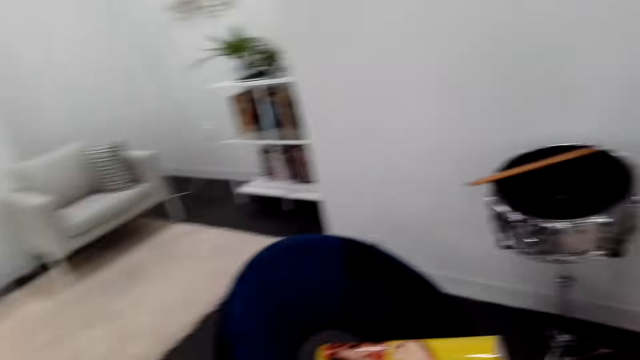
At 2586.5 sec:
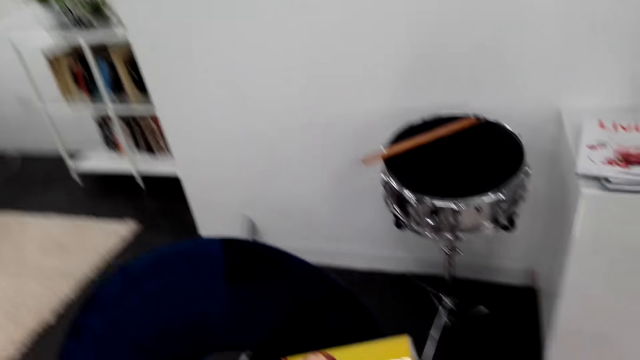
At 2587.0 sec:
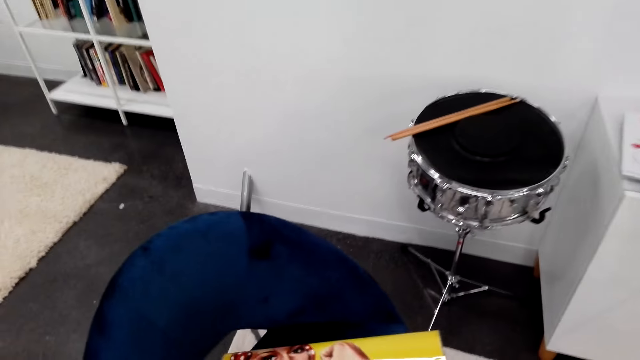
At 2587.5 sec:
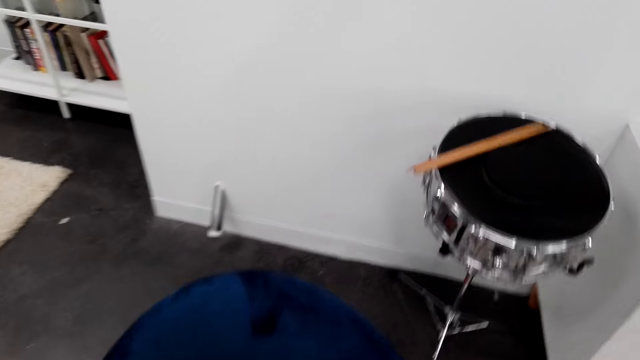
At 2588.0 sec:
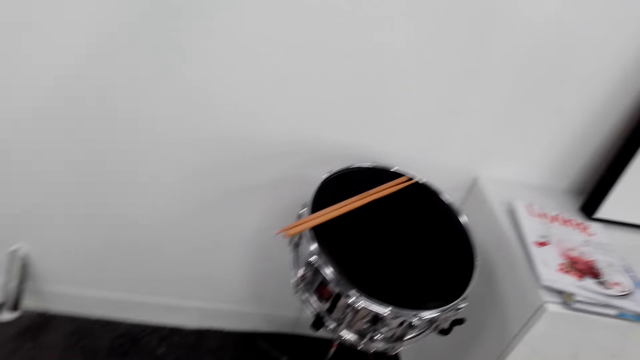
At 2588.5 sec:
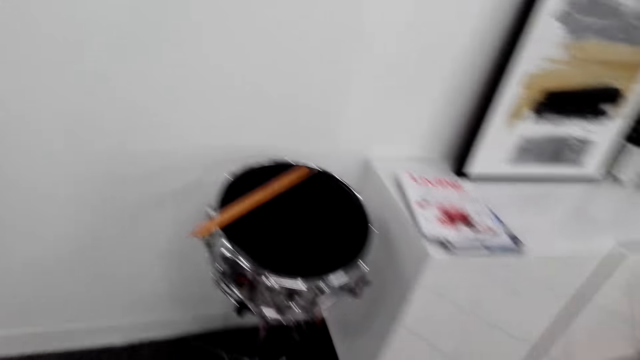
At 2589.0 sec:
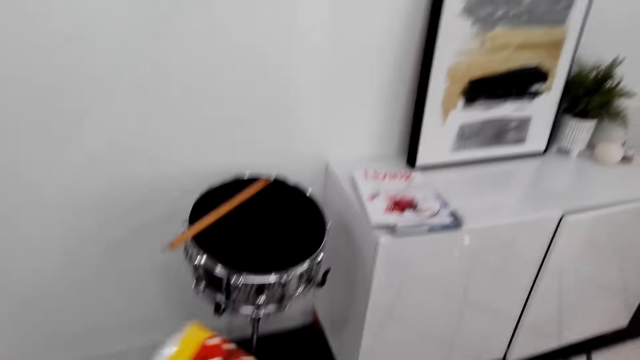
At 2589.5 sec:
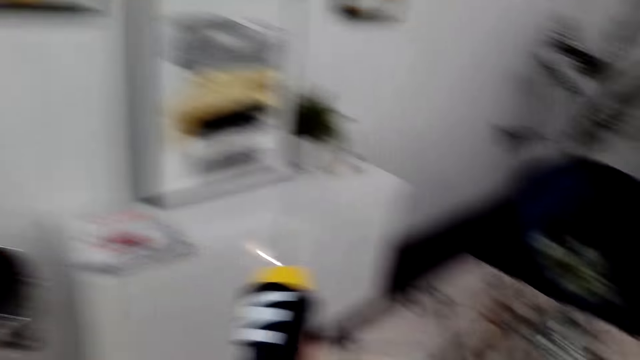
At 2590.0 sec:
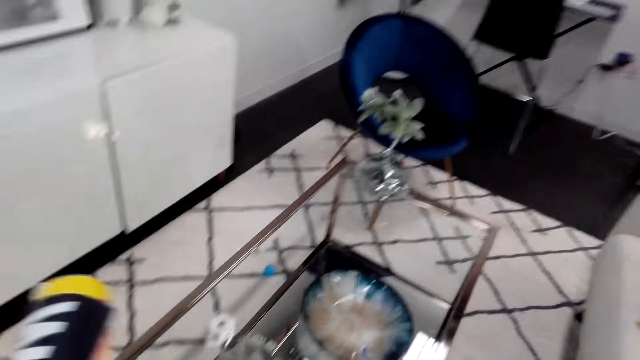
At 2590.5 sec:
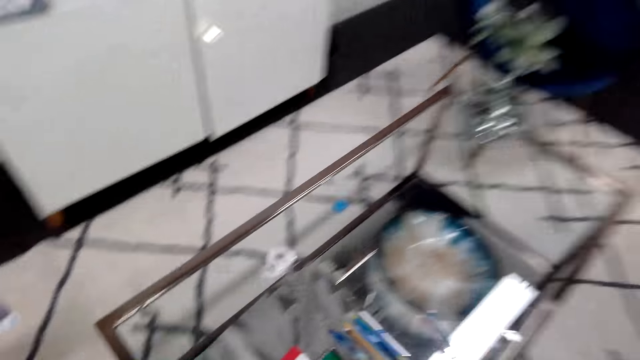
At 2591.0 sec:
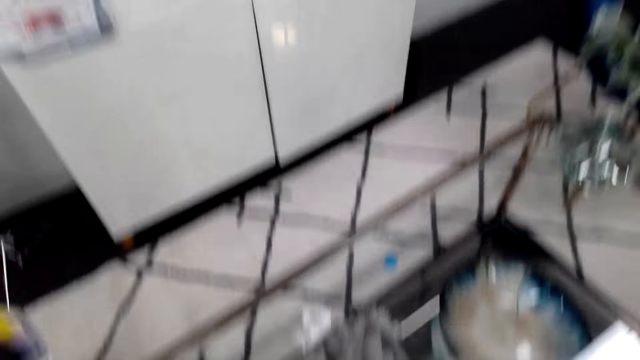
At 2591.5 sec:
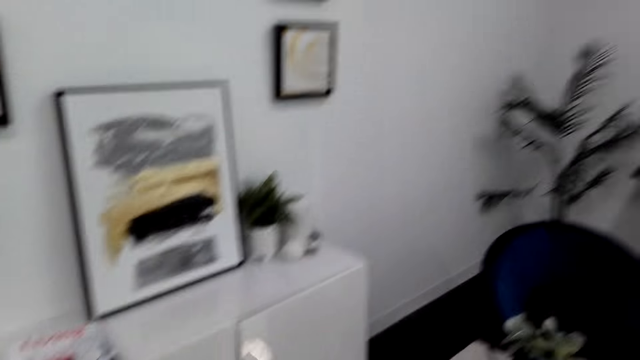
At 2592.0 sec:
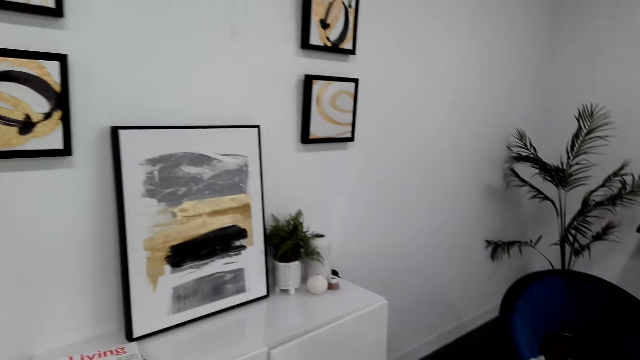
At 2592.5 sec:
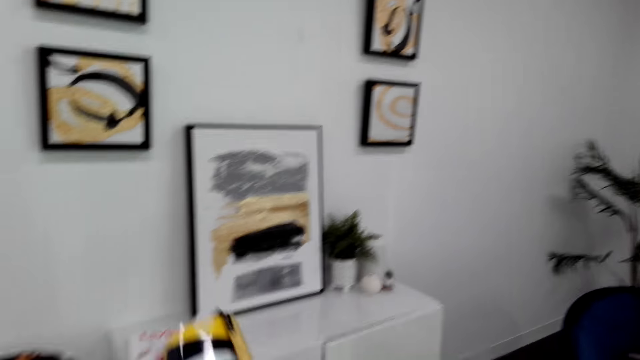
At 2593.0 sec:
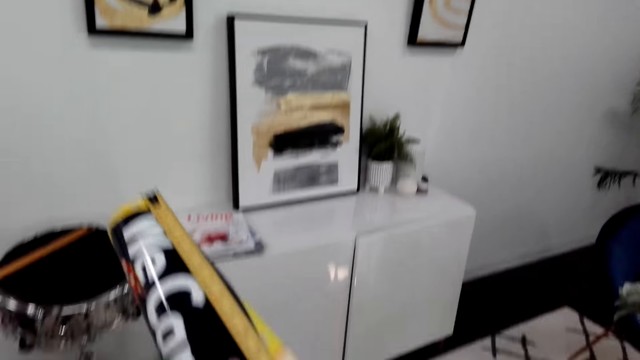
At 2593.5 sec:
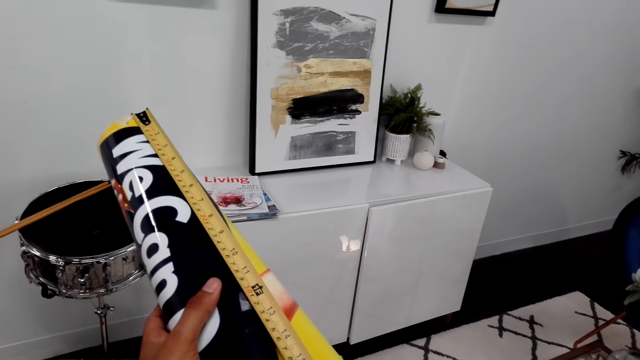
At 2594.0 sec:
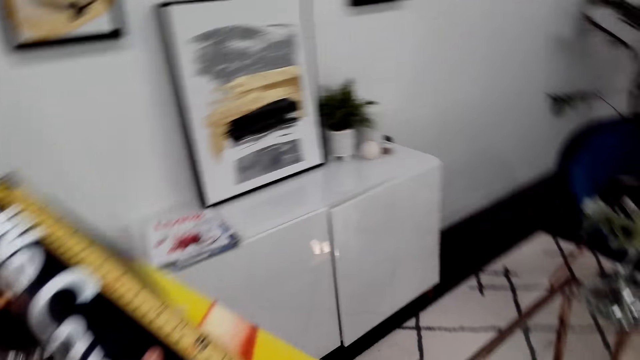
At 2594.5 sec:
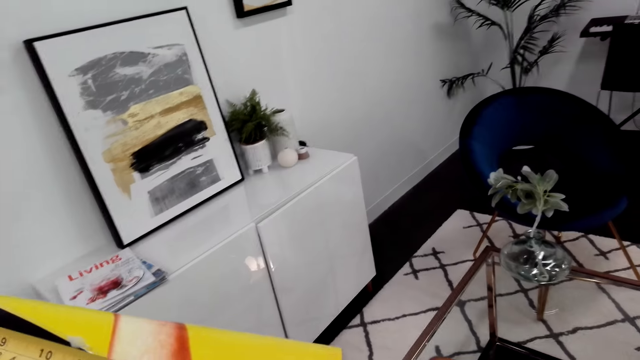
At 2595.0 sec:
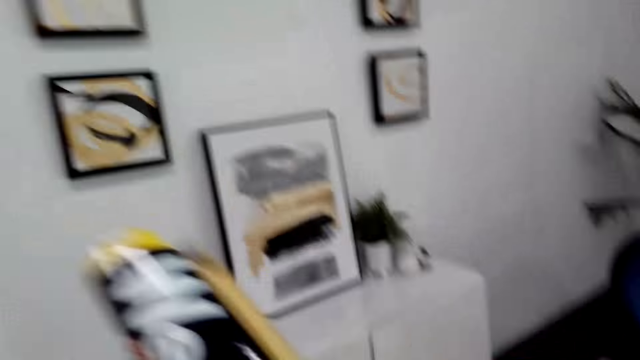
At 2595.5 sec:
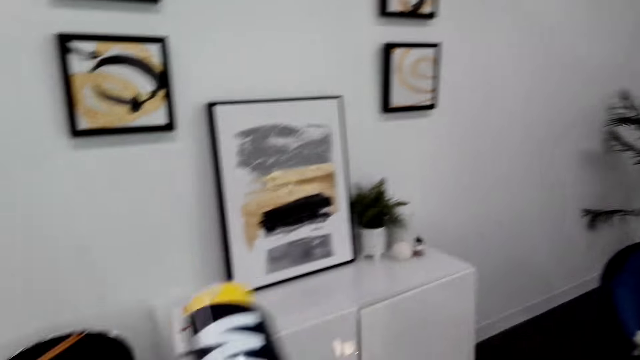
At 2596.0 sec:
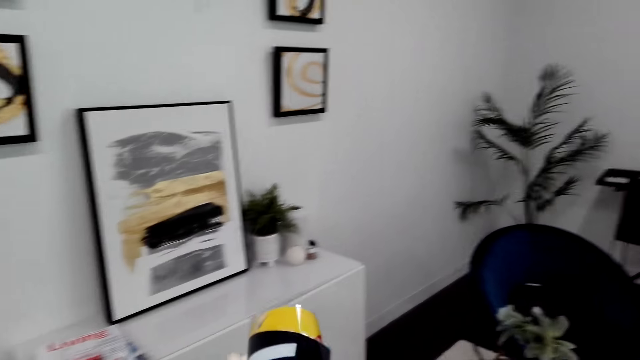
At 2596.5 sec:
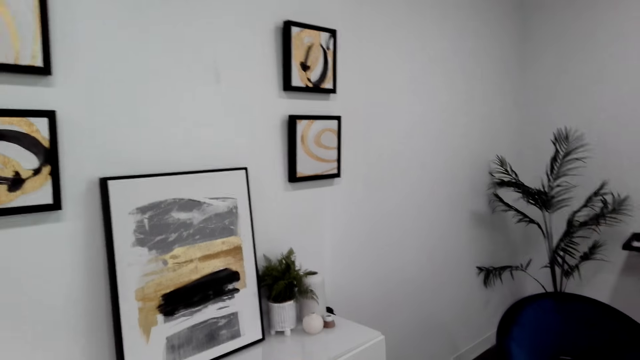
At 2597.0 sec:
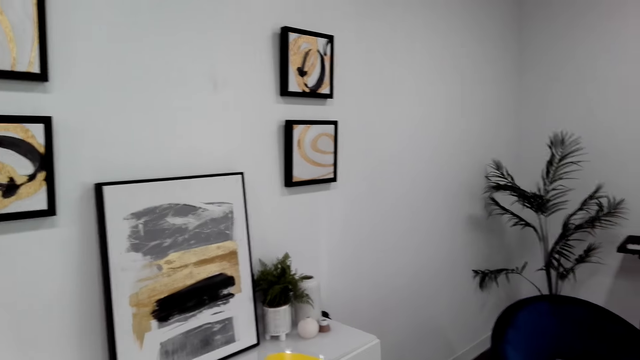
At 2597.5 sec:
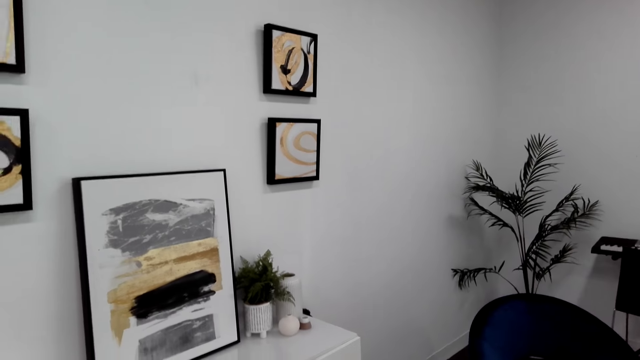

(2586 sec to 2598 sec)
The camera wearer picks up a poster or wallpaper on the seat. He measures the poster in his hand with a tape measurer.

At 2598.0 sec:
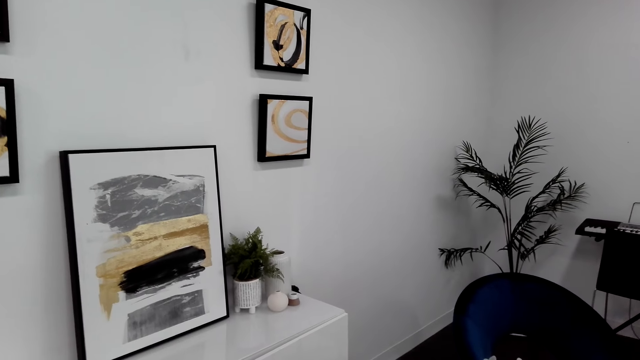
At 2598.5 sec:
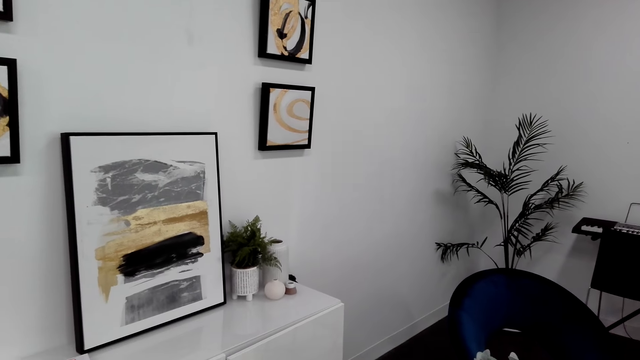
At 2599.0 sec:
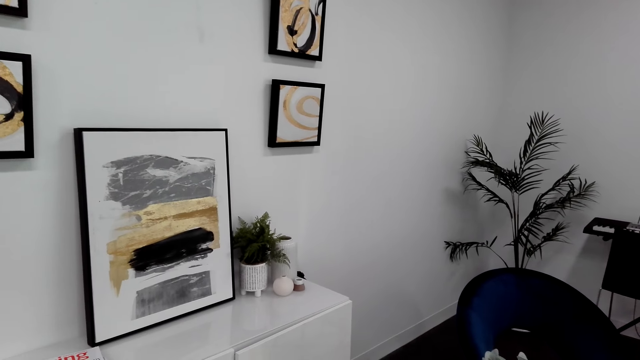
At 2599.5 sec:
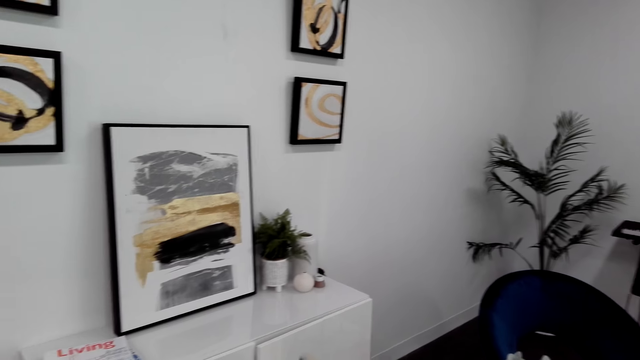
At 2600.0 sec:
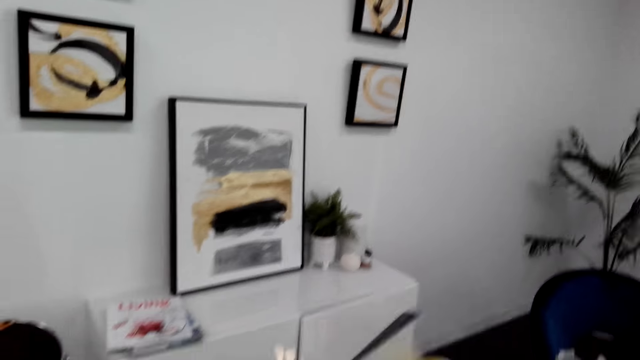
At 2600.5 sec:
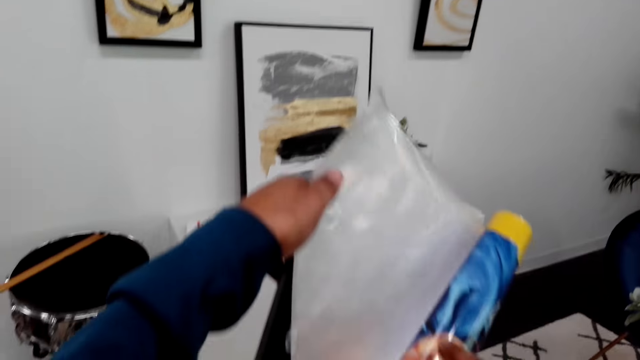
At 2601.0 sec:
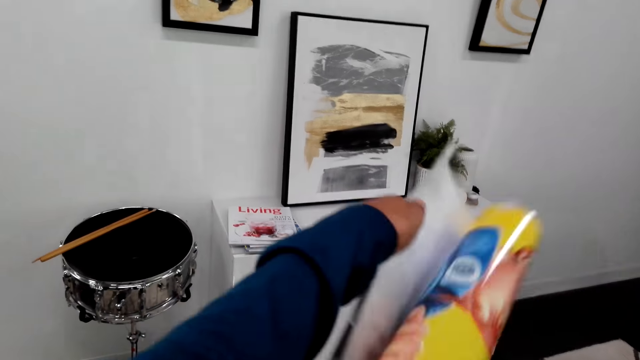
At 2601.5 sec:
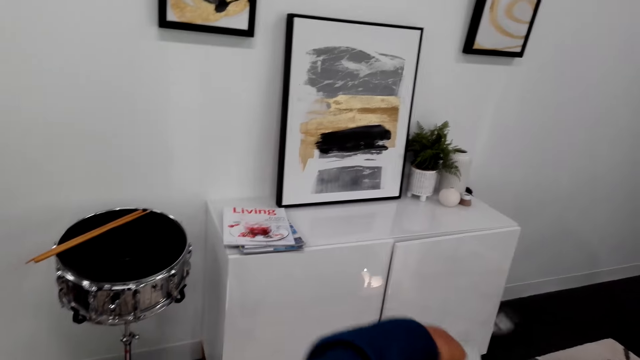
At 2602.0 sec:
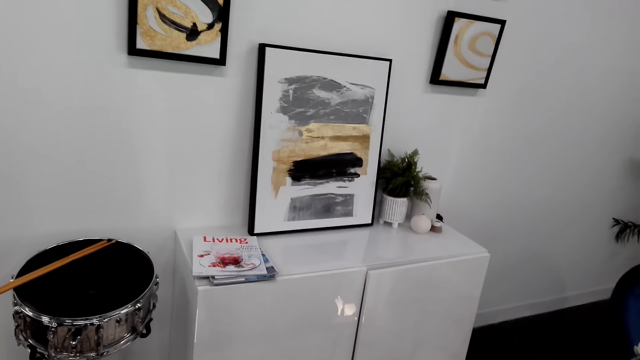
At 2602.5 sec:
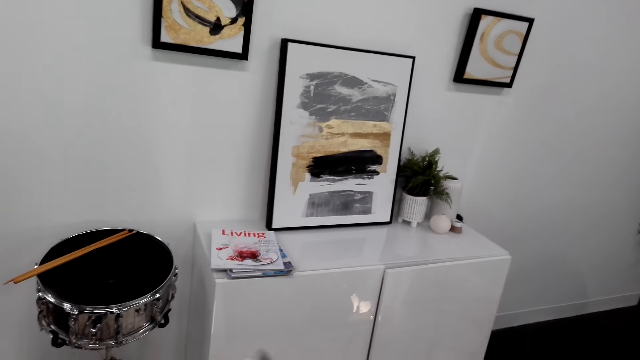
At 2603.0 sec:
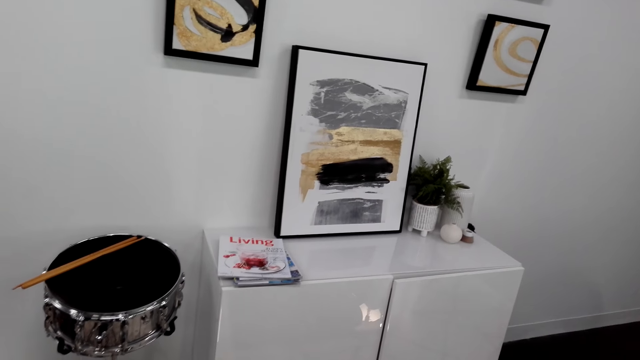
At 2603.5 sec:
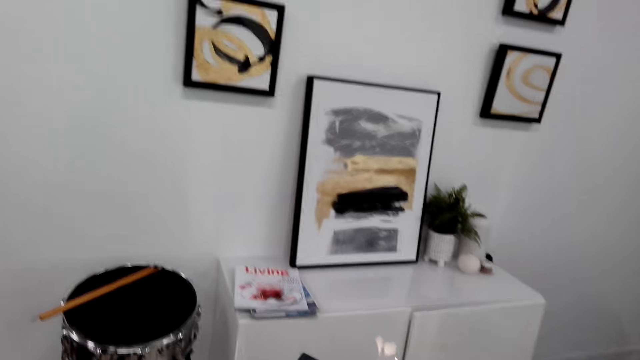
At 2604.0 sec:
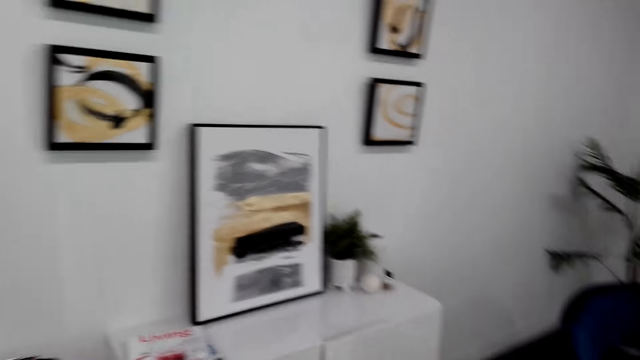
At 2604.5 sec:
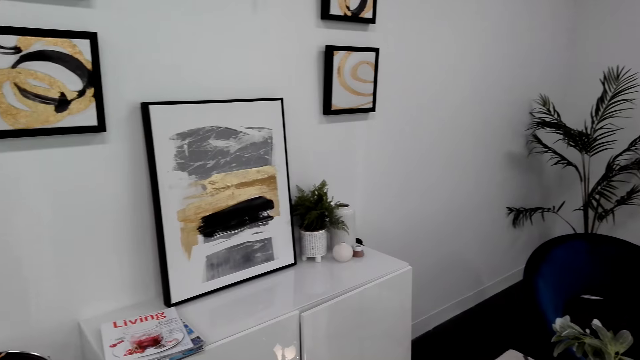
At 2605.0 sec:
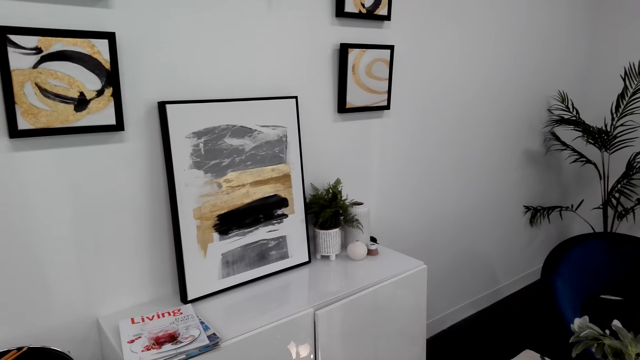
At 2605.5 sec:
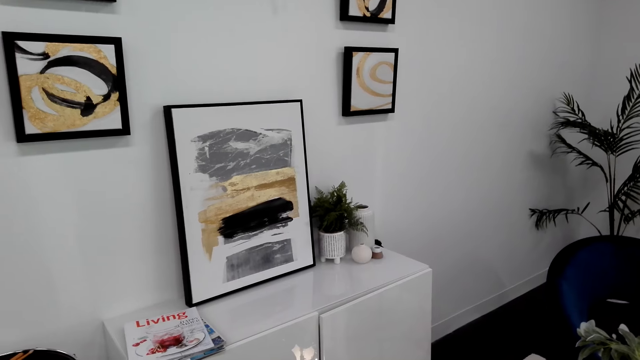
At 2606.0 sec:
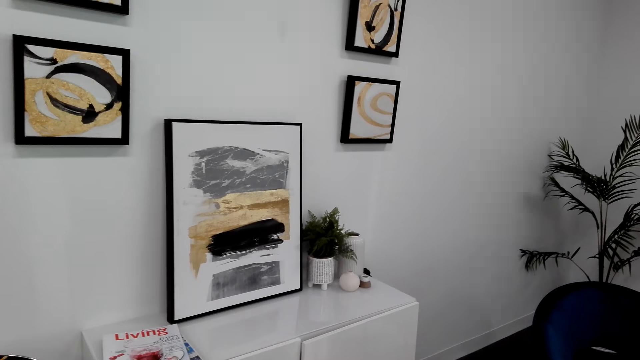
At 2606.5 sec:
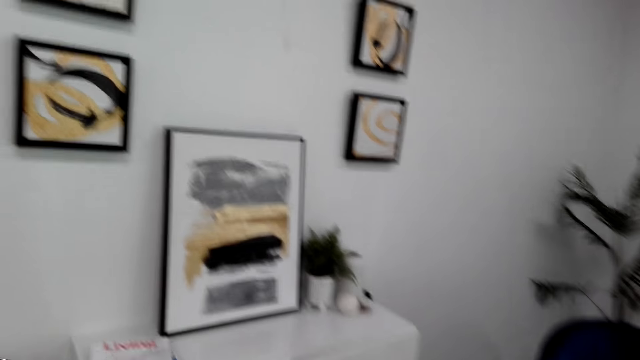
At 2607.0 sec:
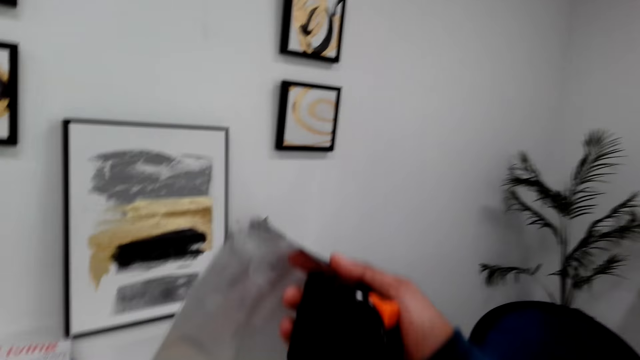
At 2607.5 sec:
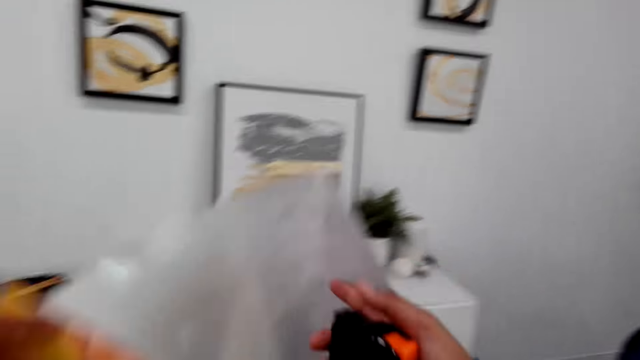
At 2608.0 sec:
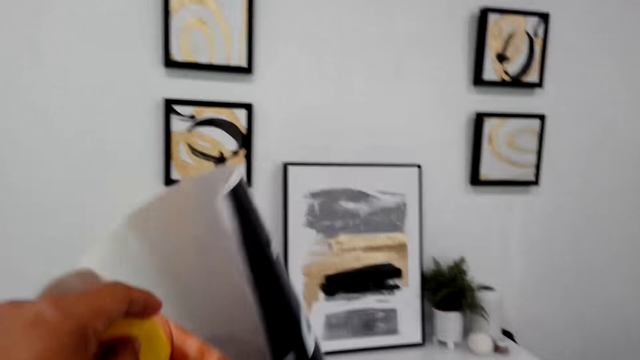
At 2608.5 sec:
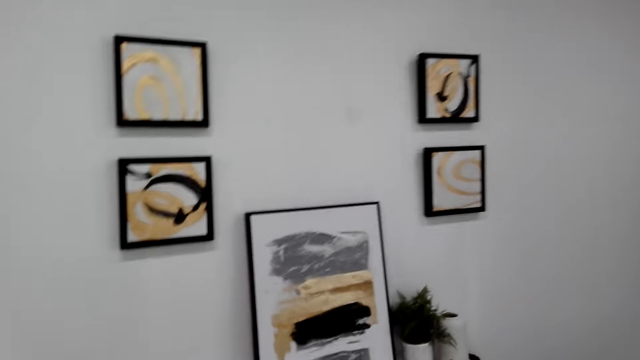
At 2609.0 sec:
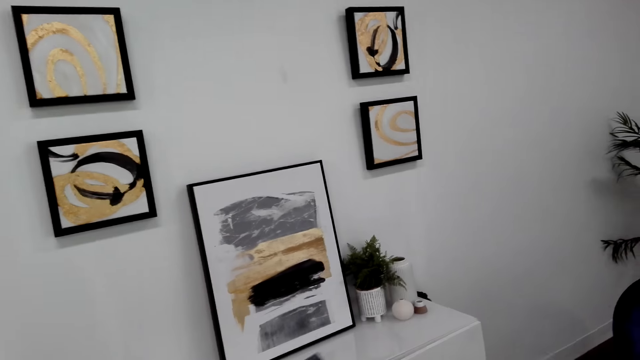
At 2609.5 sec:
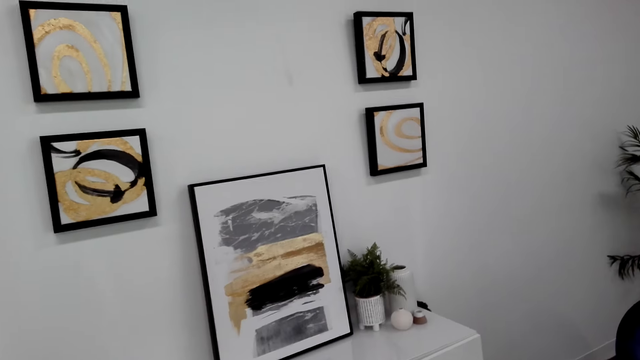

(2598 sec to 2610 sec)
The camera wearer unfolds the poster or wallpaper in his hands. He straightens the wallpaper.
